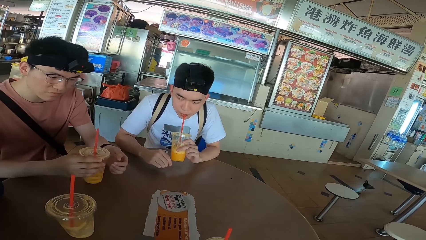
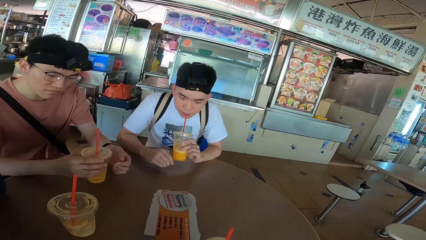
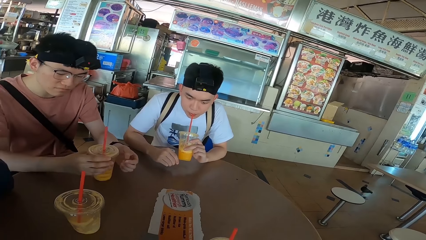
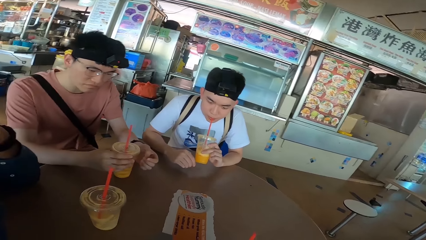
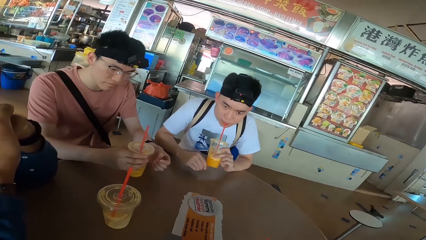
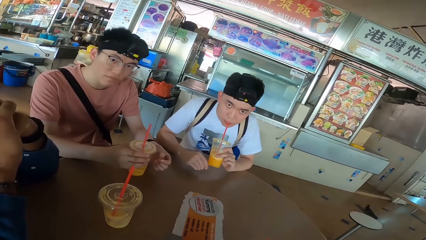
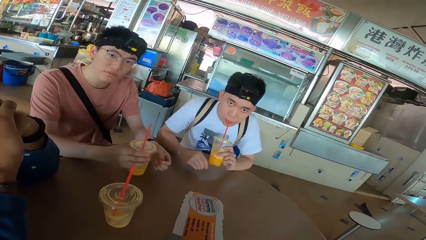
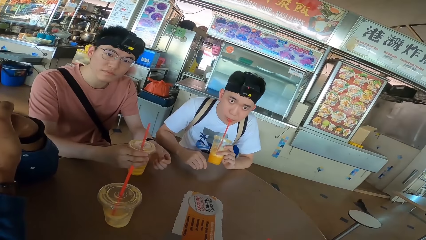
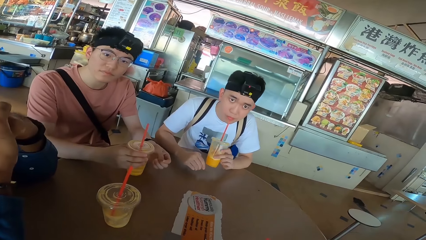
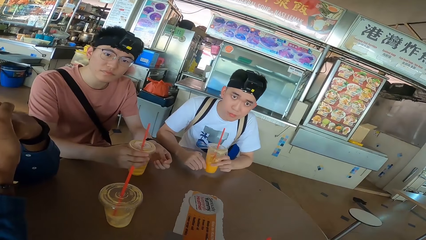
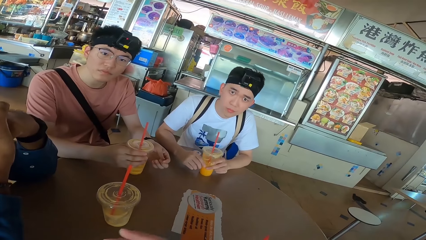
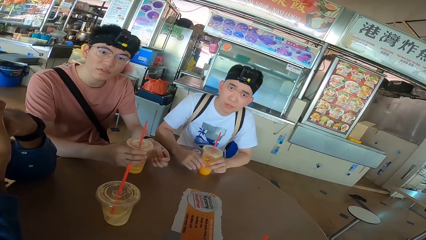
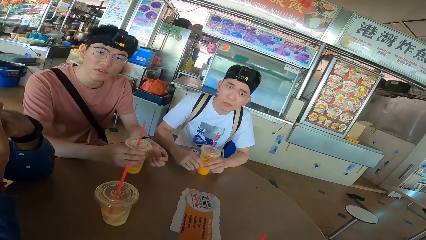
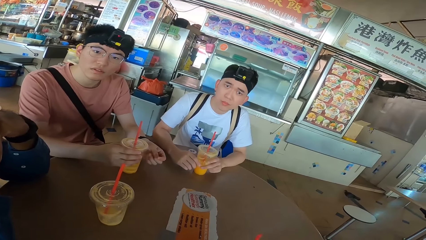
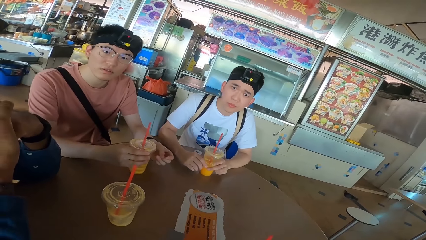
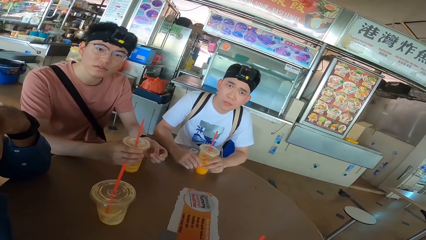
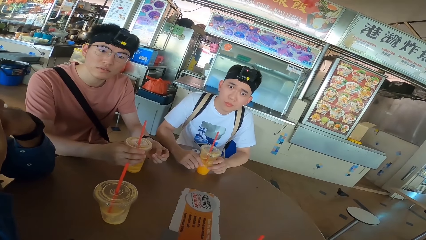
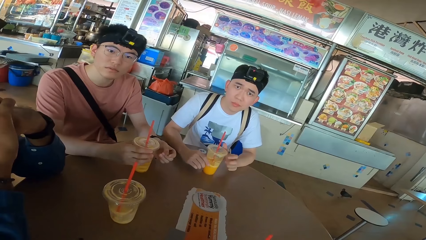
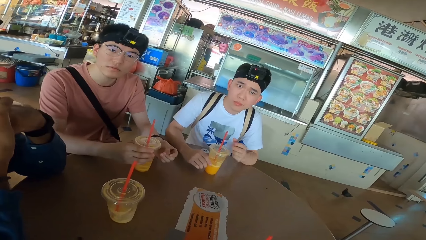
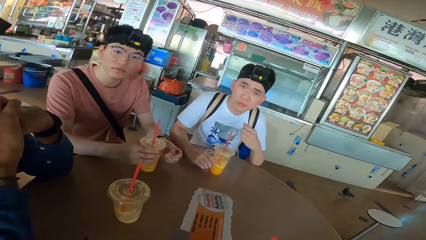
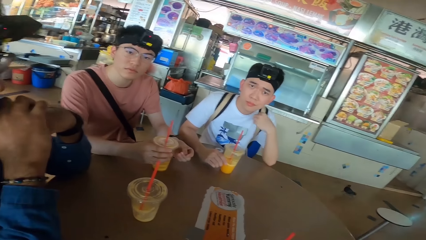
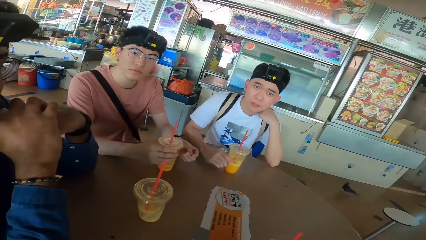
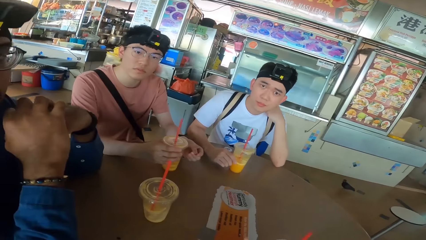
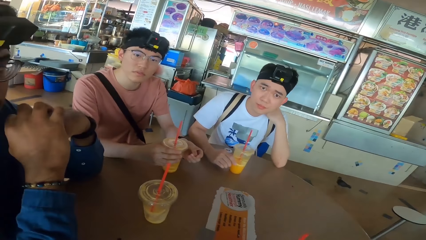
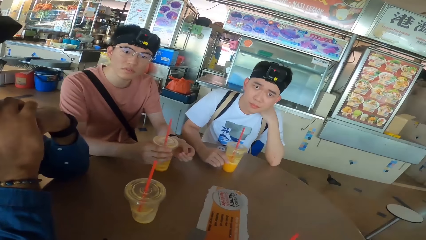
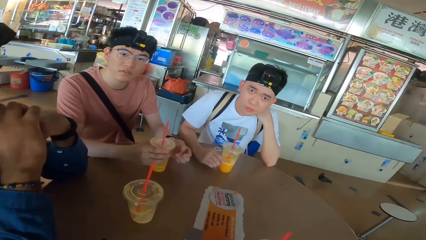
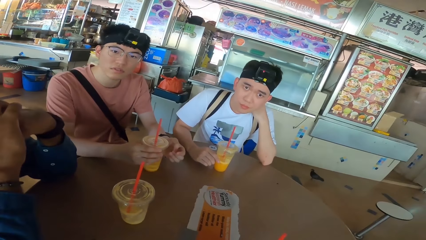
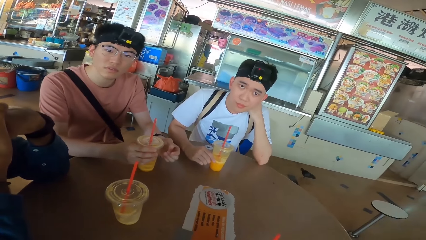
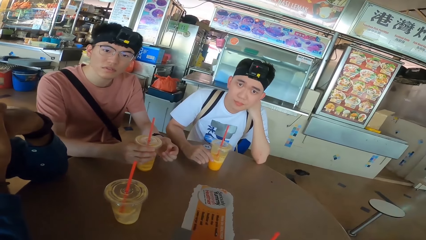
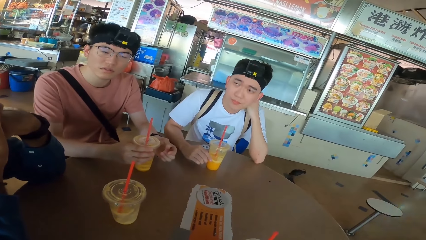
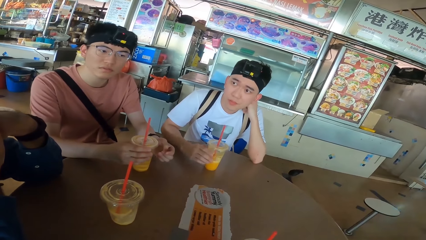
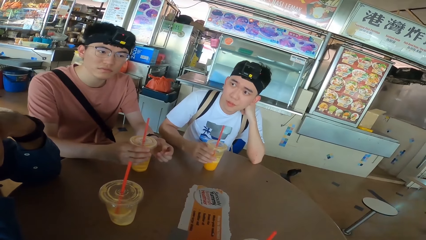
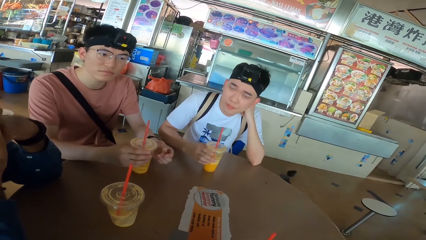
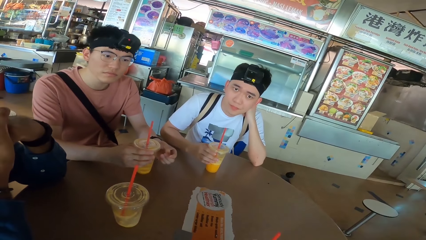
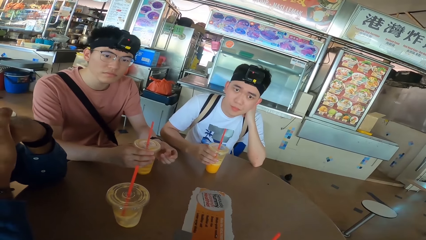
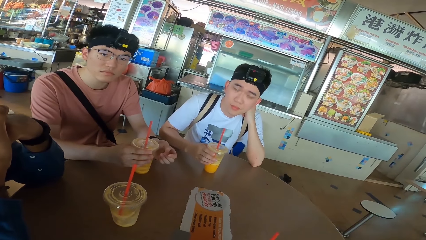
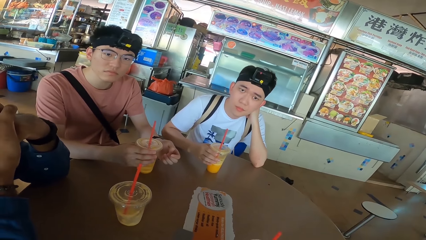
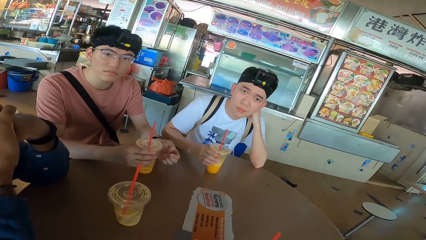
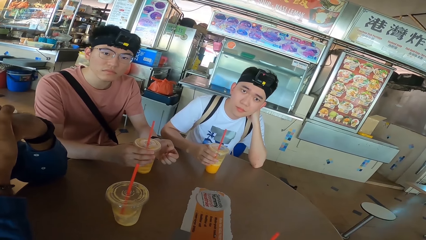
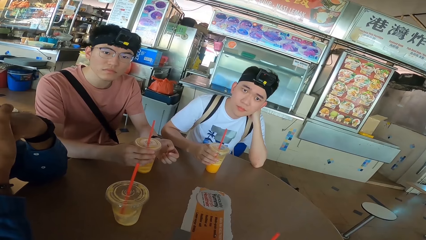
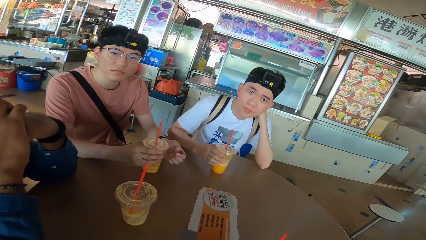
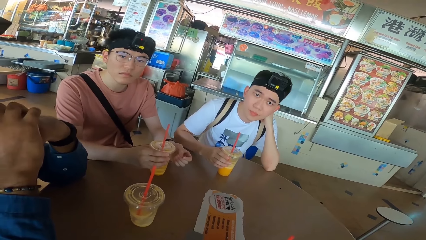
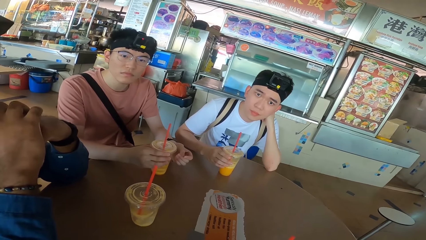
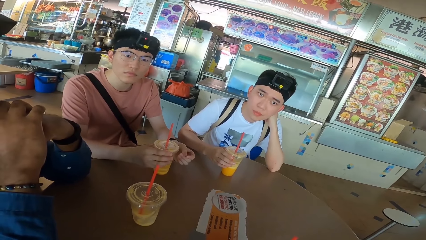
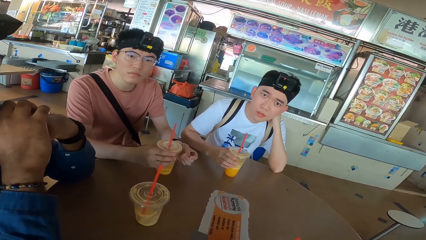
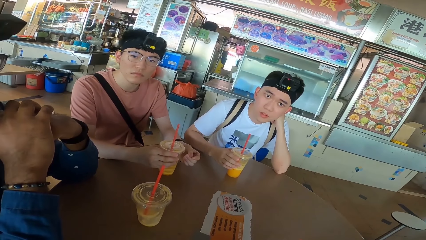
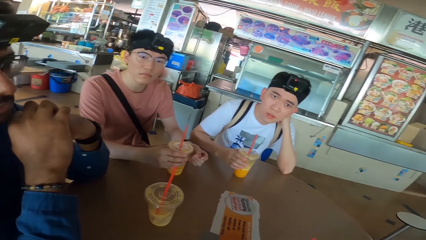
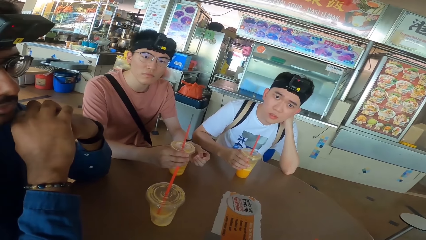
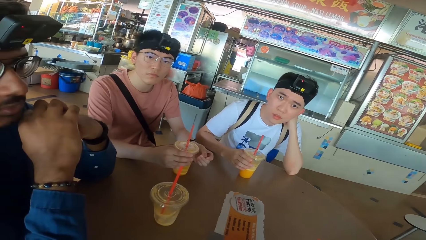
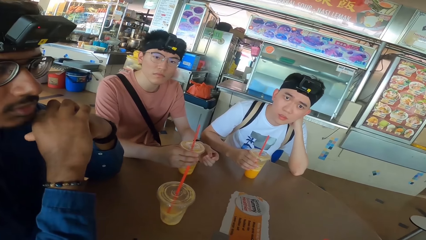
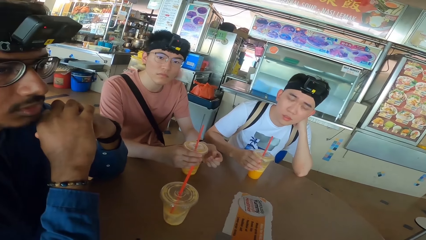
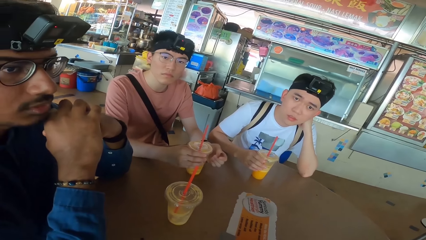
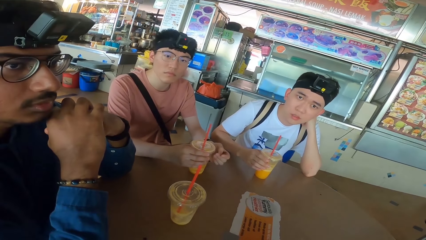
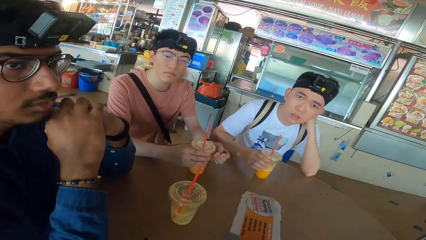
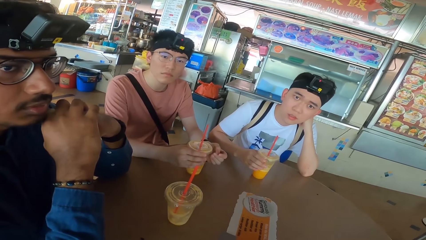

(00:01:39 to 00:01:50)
A man places the juice or smoothie can on the table. Another man places the juice can on the table. He holds the head. He holds the juice can.

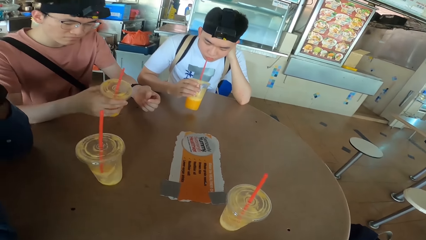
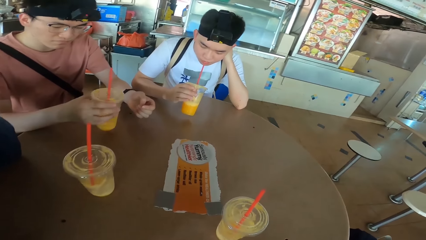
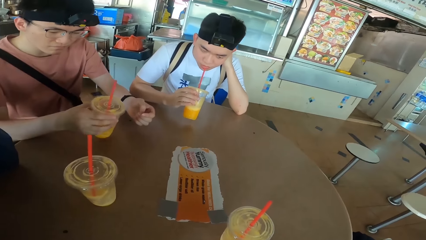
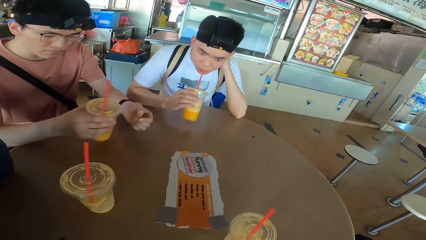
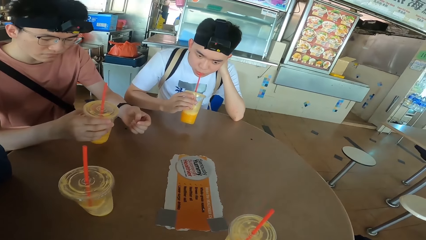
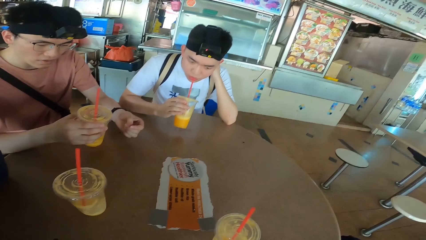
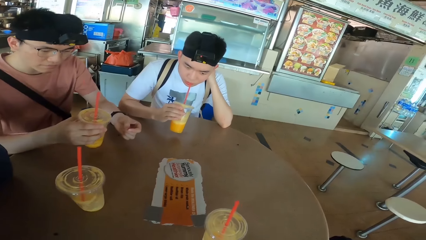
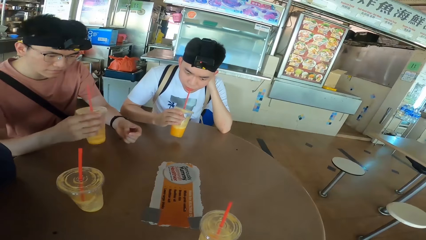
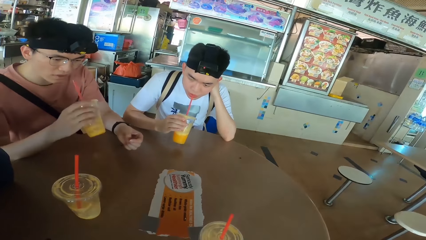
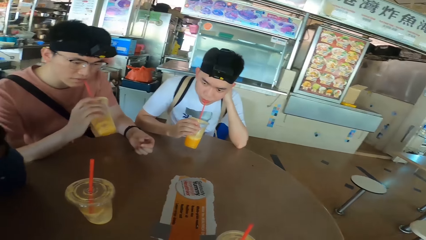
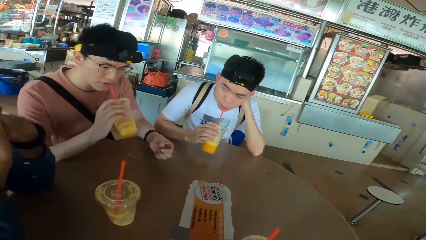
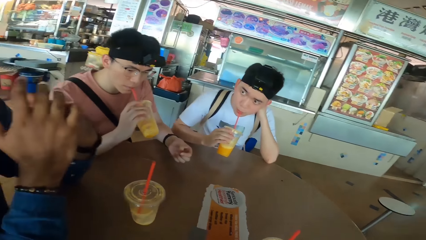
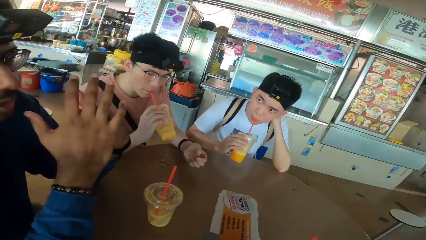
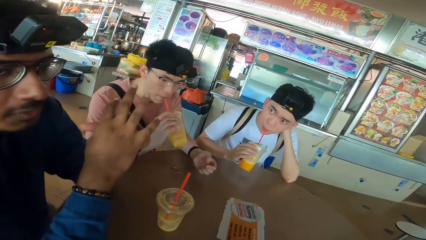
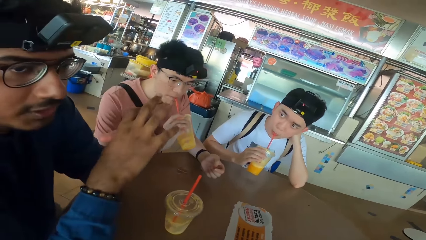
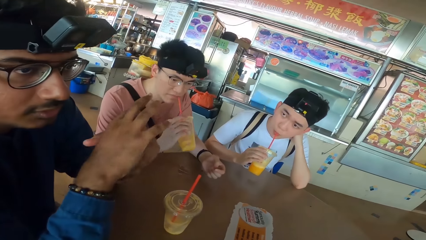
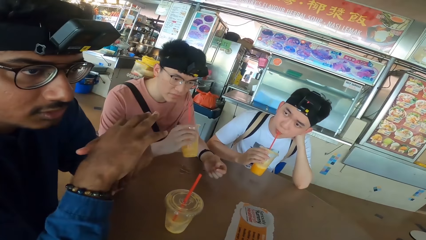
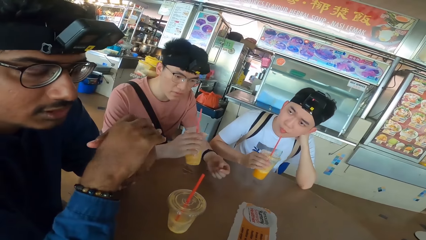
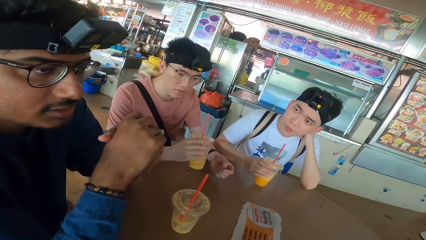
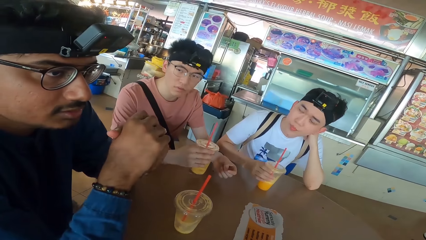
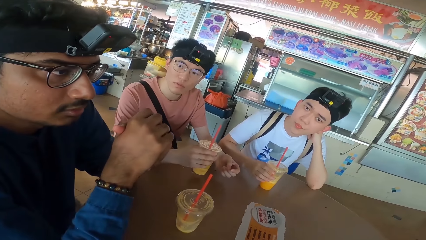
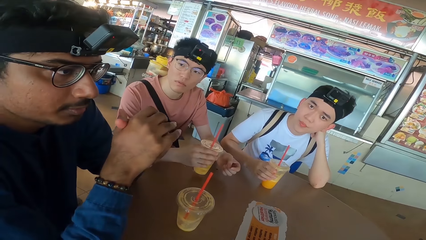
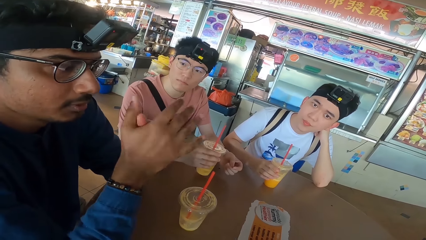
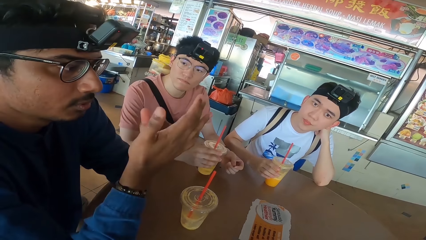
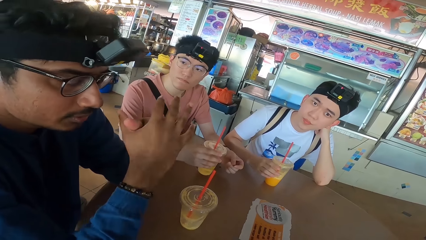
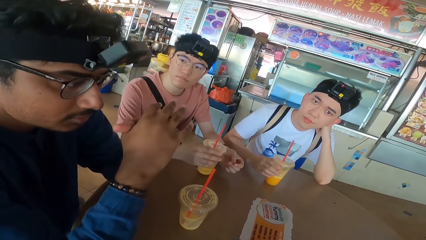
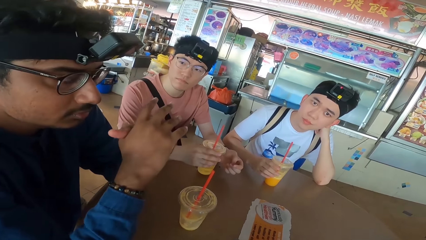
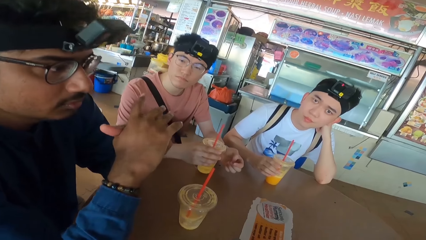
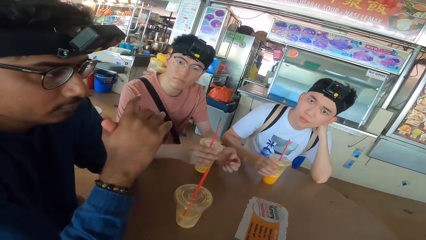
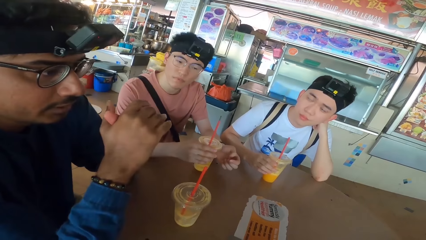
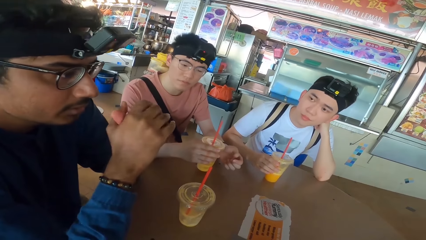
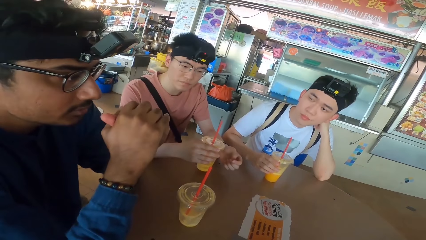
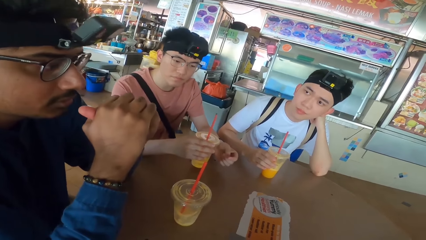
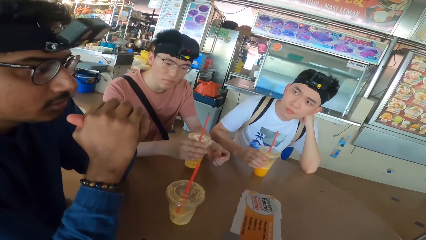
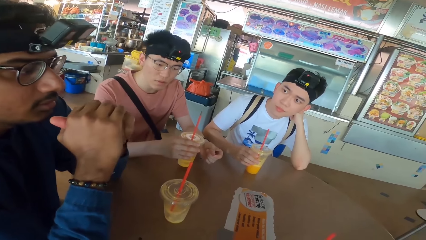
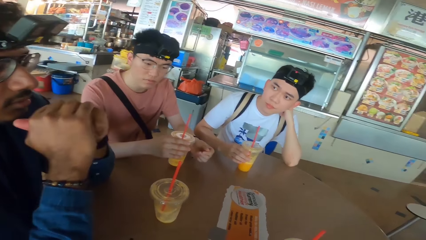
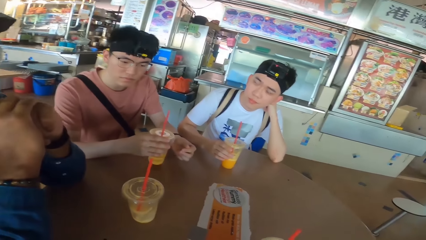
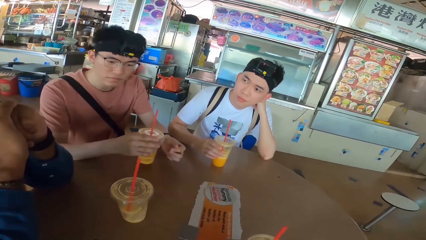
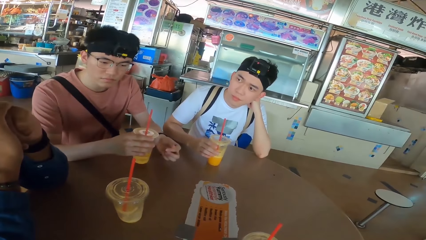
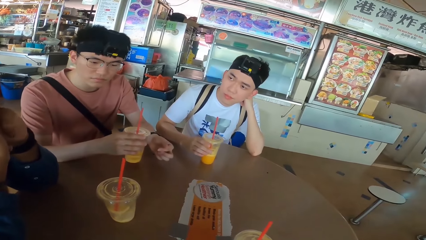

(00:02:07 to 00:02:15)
A man shakes a juice can. Another man sips juice. The first man sips juice. A third man communicates with the camera wearer. The second man places the juice can on the table. The first man places the juice can on the table. The third man communicates with the camera wearer.
